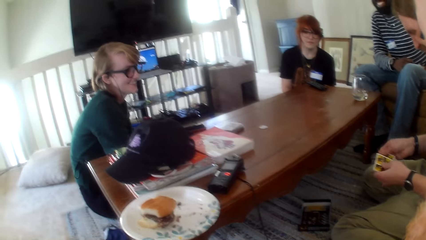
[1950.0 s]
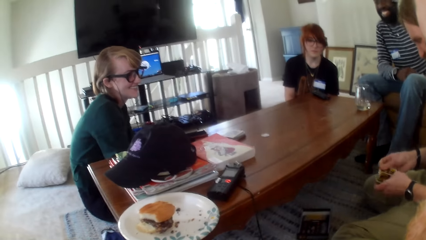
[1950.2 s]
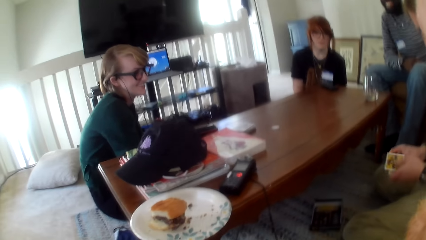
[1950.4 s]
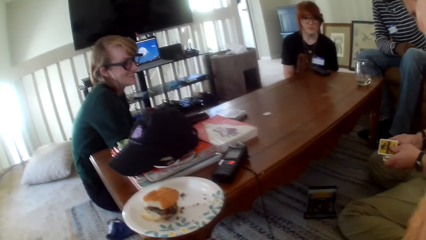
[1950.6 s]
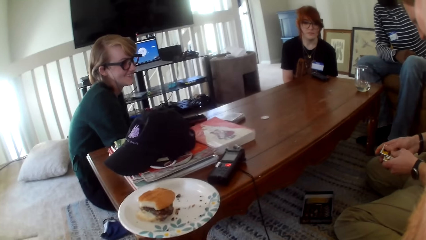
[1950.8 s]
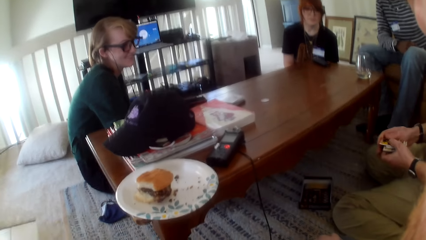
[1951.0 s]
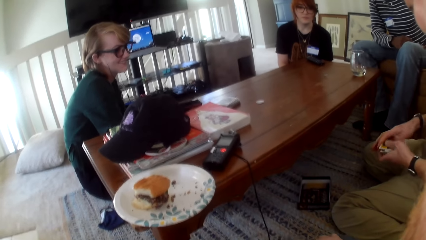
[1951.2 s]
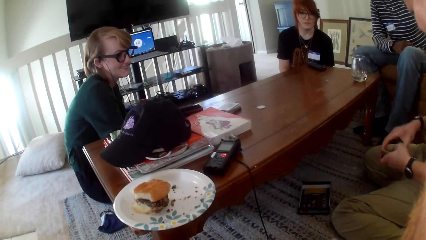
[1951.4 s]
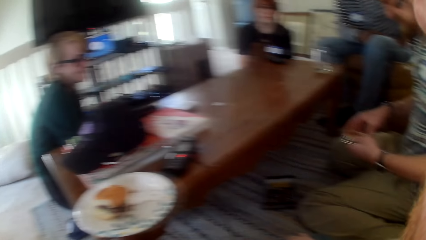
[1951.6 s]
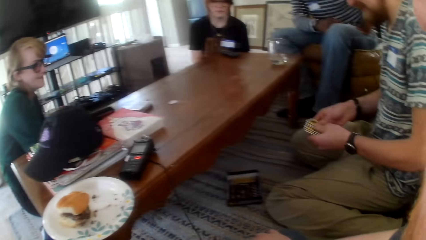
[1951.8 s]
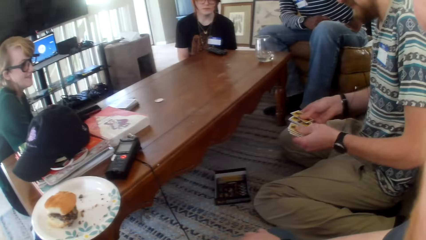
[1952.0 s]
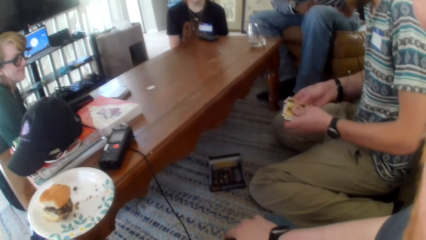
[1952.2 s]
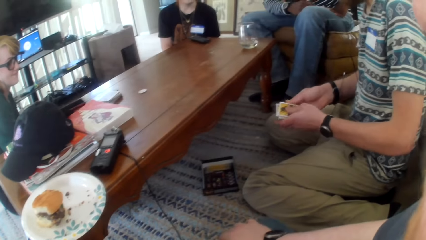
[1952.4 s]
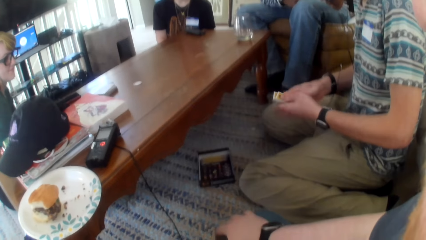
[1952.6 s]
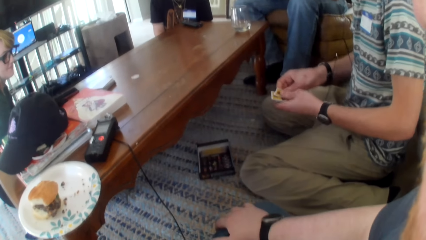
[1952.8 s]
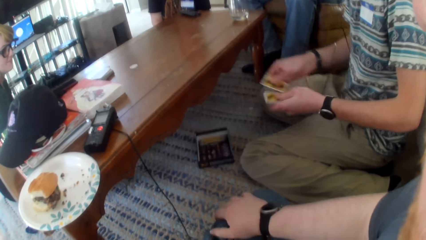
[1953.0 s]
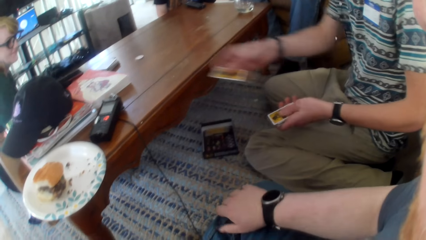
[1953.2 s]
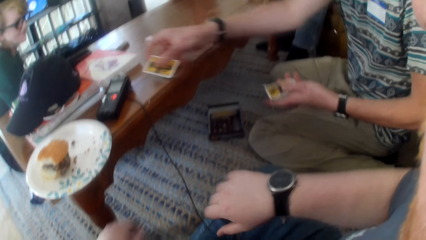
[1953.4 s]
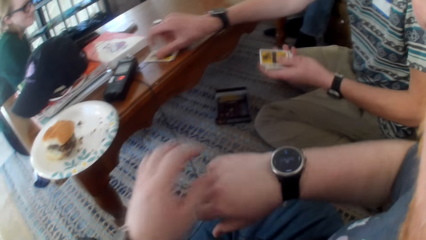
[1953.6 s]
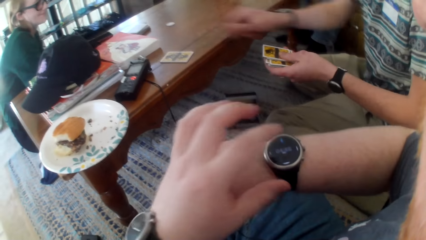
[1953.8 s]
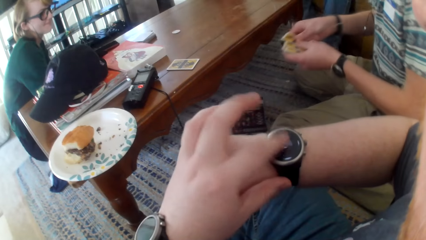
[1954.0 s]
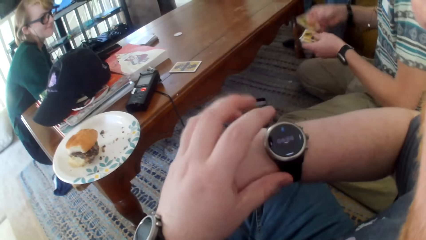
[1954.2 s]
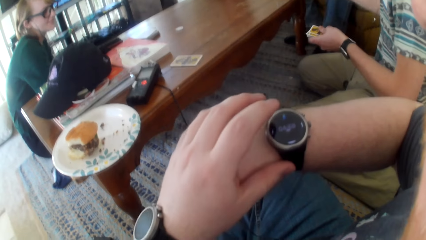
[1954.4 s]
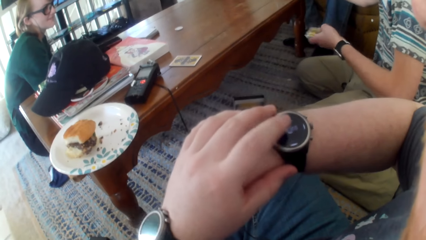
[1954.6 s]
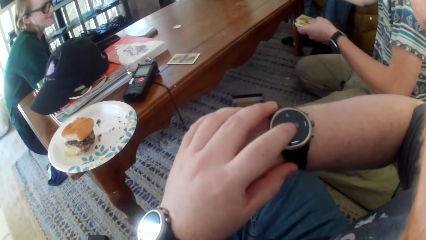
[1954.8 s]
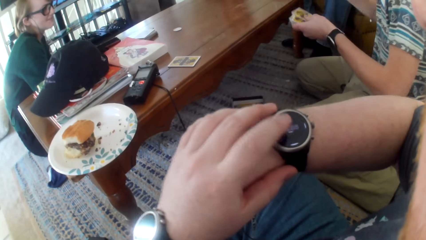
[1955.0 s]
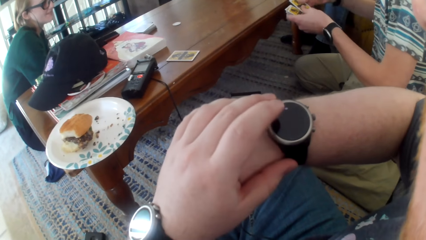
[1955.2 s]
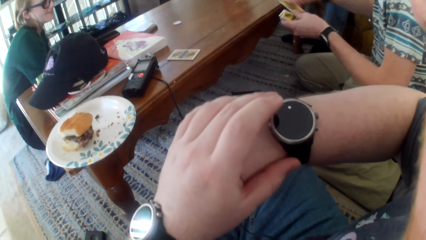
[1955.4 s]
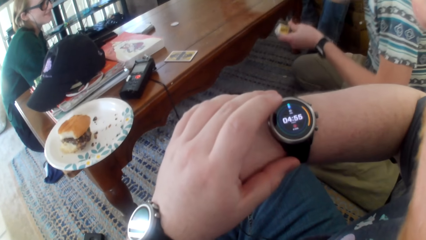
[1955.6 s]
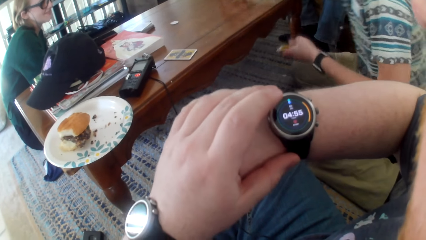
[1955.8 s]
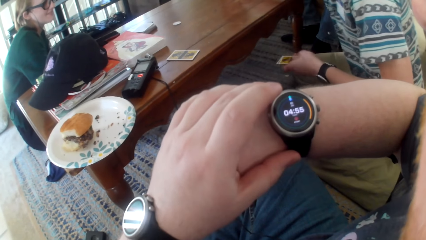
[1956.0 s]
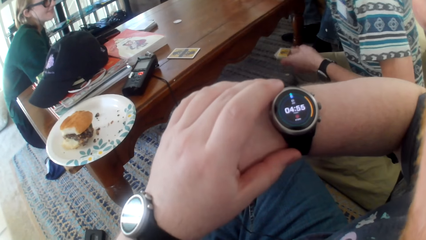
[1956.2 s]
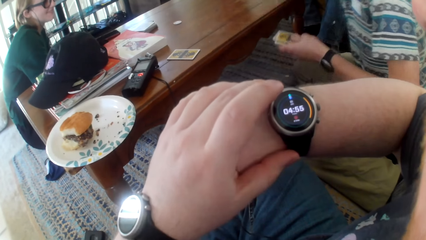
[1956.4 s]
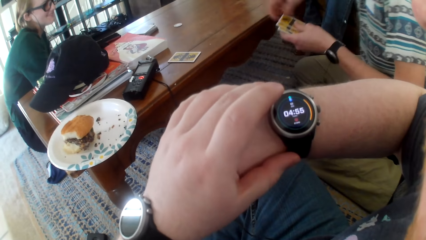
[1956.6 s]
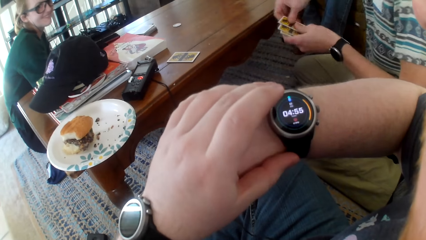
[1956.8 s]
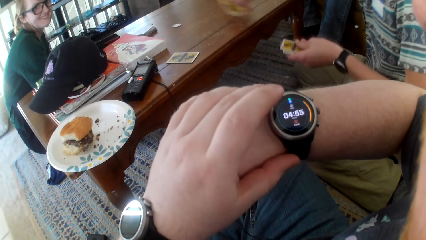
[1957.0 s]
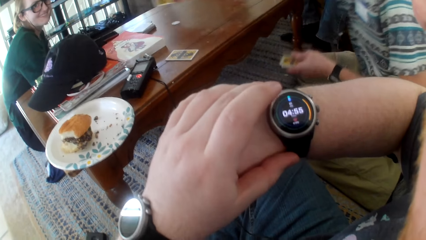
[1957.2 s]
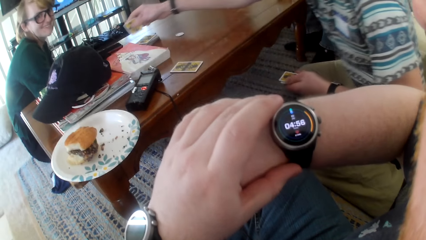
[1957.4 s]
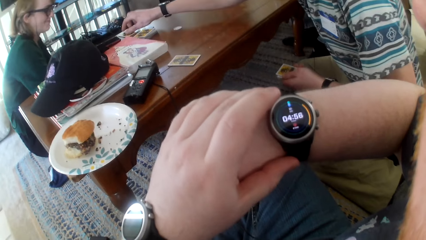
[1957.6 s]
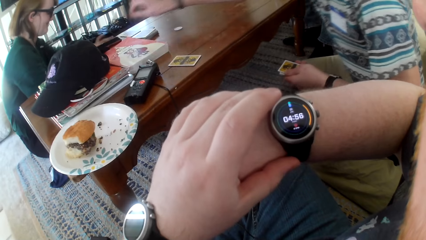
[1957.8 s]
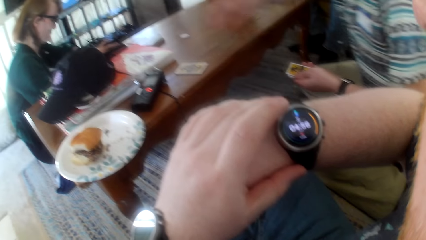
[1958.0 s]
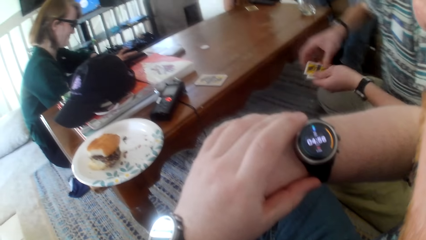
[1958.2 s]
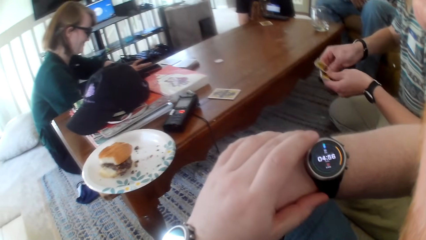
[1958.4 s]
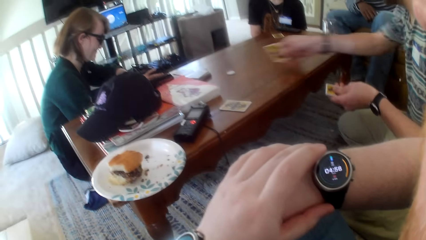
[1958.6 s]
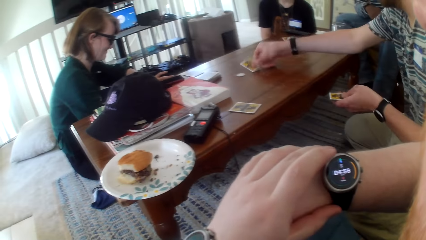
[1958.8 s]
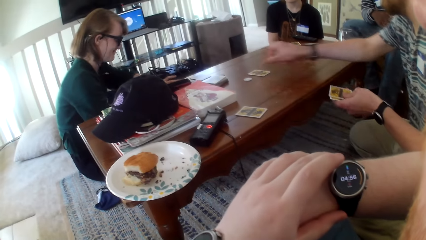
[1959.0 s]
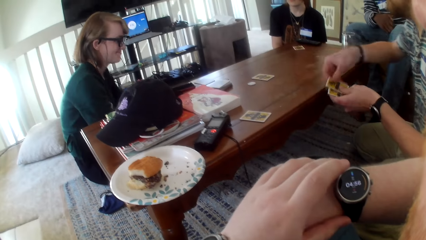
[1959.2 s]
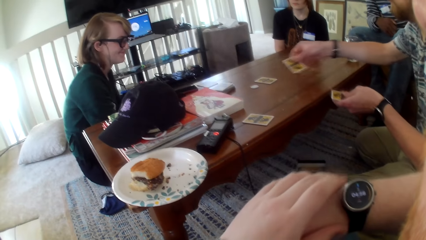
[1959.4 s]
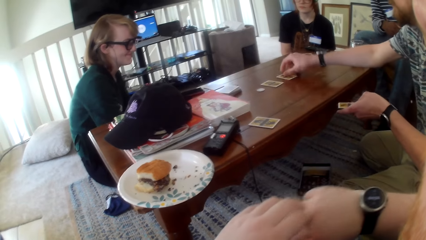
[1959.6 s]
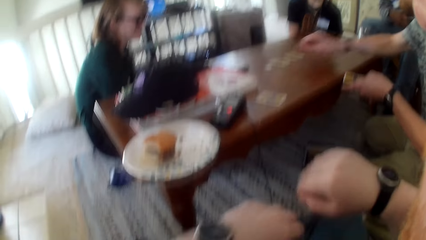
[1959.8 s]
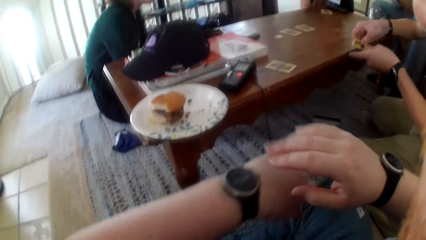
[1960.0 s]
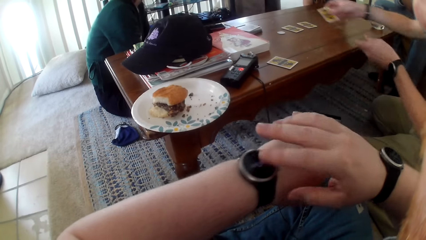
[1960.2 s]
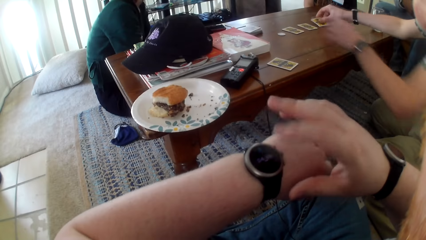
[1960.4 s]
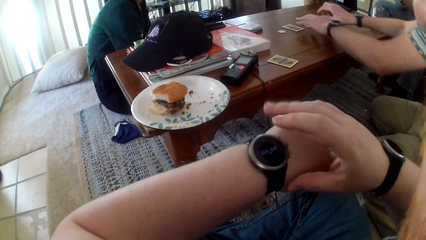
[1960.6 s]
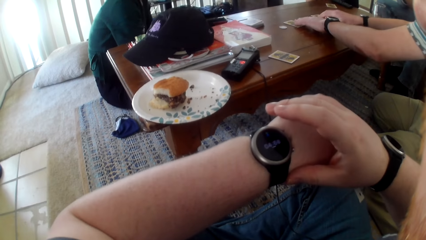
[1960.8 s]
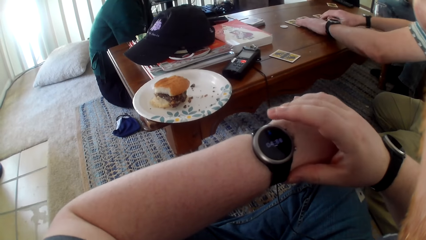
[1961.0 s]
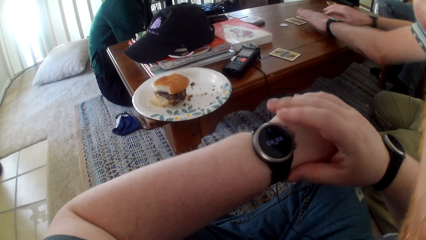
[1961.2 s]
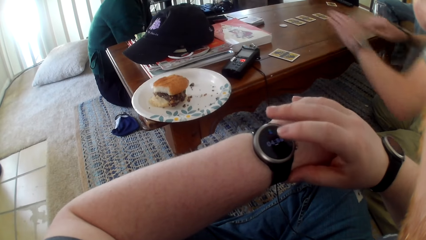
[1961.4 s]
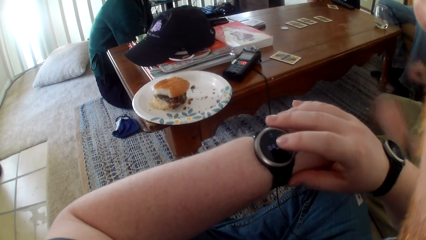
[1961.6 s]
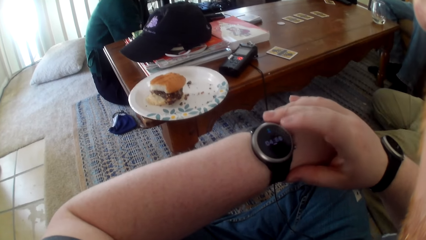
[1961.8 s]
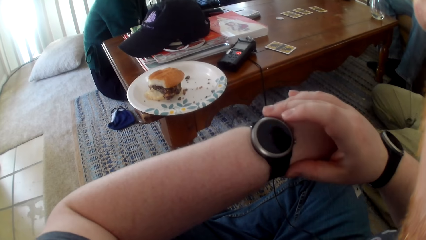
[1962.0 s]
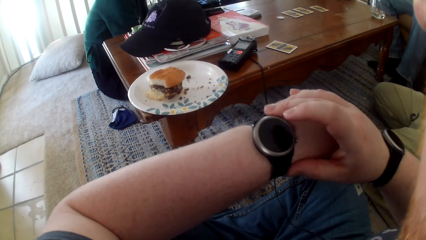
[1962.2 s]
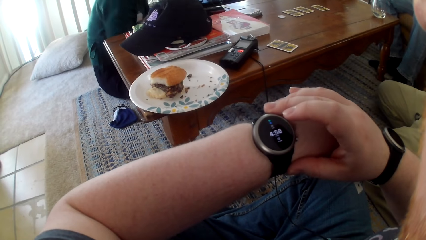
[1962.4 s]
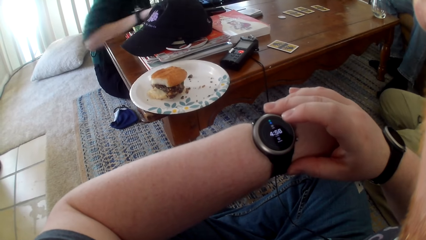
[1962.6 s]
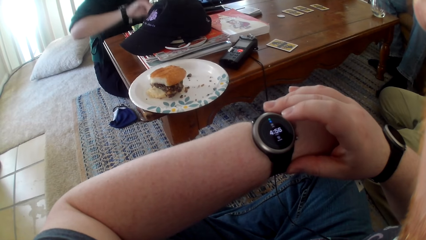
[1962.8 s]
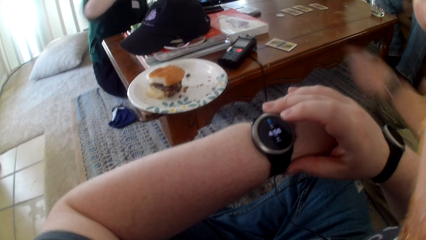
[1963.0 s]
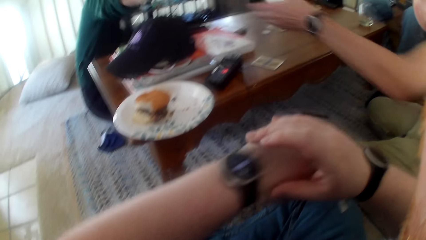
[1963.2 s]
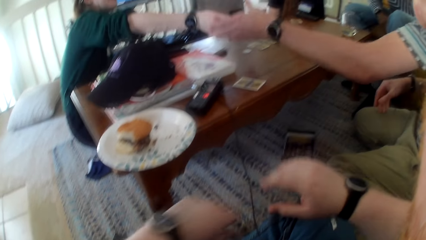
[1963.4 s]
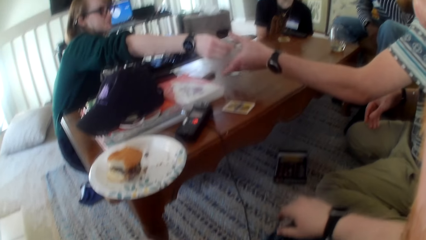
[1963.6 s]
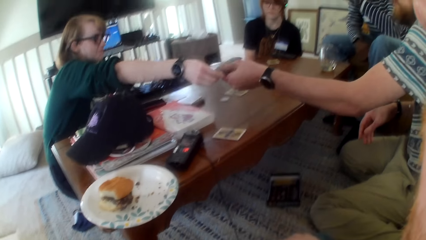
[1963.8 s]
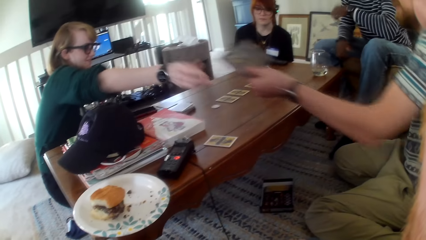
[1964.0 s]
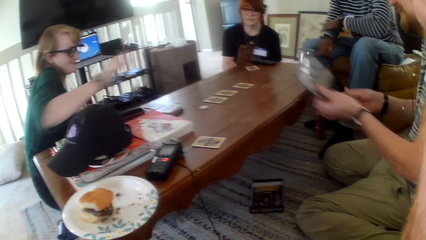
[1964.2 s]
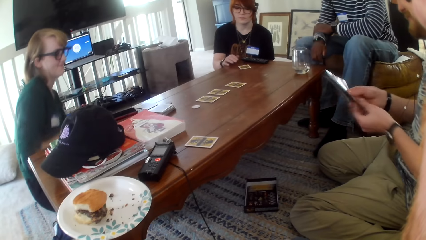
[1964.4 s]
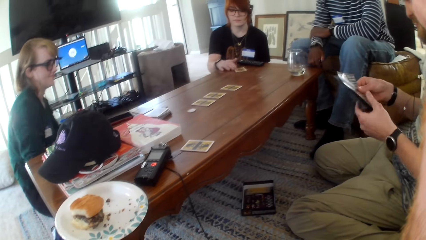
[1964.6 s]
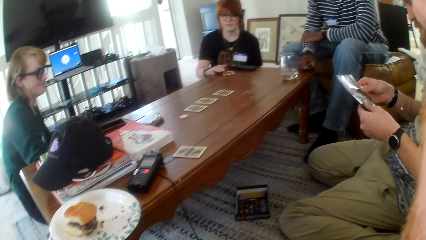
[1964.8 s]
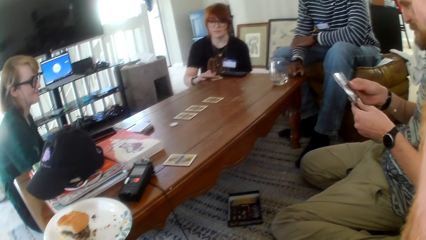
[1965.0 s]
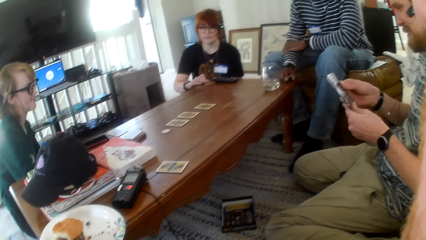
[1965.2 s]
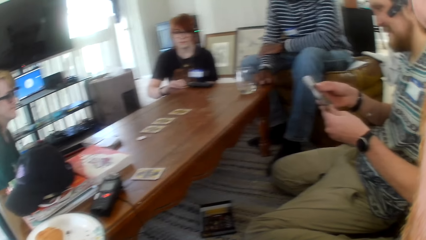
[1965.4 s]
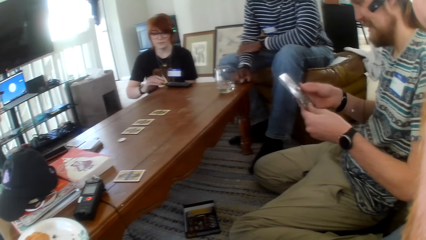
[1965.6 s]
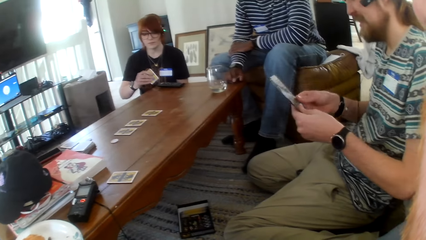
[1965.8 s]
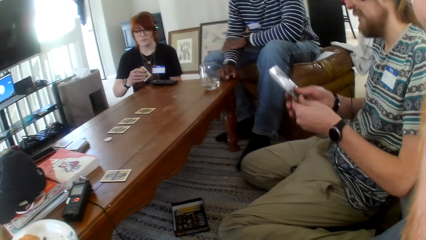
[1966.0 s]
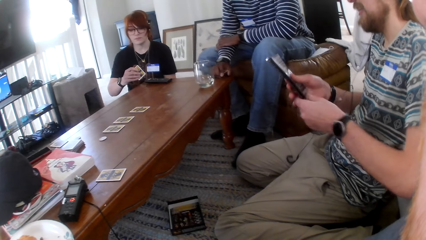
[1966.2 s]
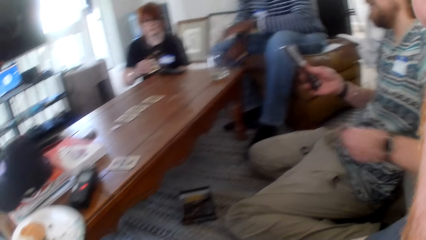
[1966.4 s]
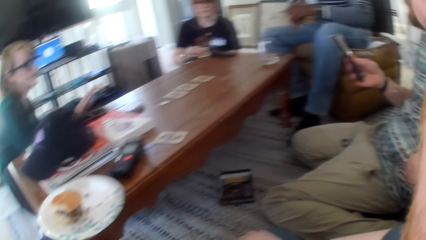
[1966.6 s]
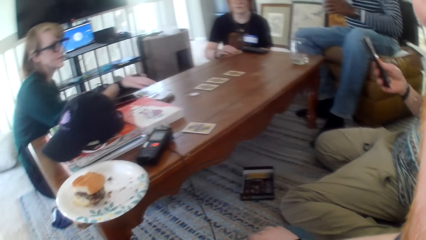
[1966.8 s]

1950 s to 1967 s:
A man shuffles the cards. The man talks. The camera wearer operates the wrist watch. The man distributes the cards on the table. The camera wearer touches the watch and talks. They stare at the wrist watch. A woman stares at the wrist watch. The camera wearer touches the watch. The woman looks around. The camera wearer operates the other wrist watch. The man distributes the cards on the table. The camera wearer taps the watch. The woman talks. The woman passes a card to the man. The man talks. The man takes the paper from the woman. The camera wearer looks around. The woman looks around. The man looks at the paper.
